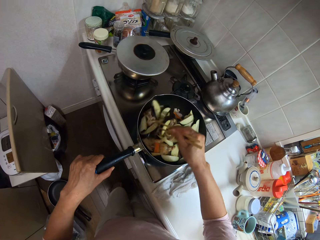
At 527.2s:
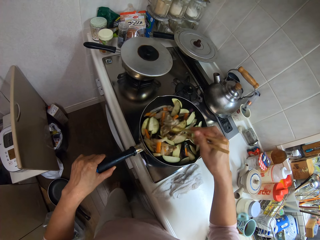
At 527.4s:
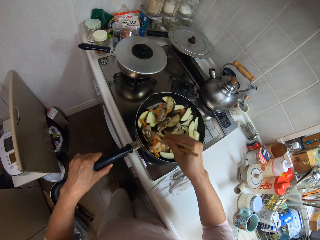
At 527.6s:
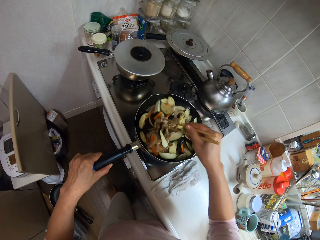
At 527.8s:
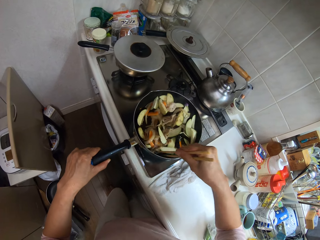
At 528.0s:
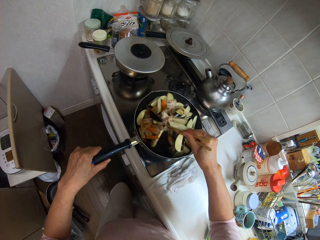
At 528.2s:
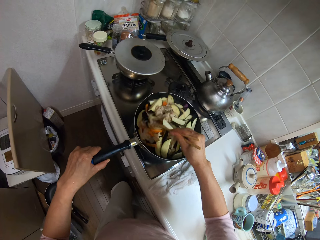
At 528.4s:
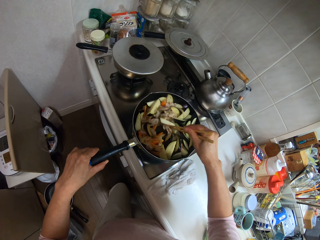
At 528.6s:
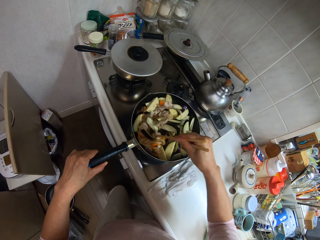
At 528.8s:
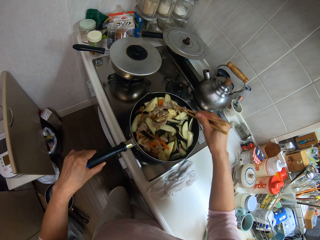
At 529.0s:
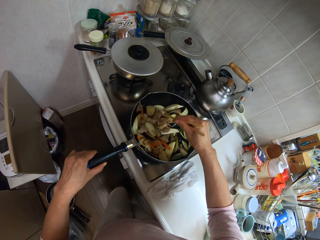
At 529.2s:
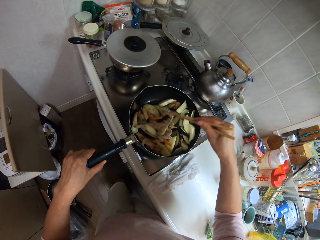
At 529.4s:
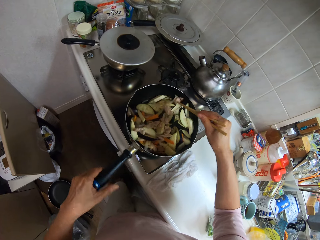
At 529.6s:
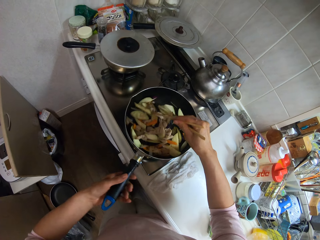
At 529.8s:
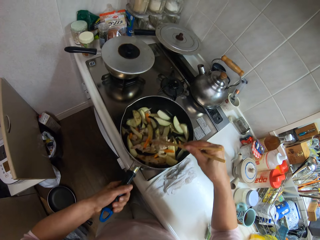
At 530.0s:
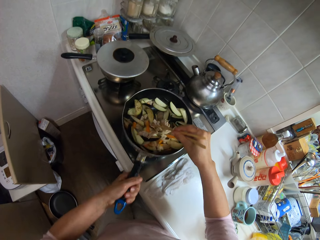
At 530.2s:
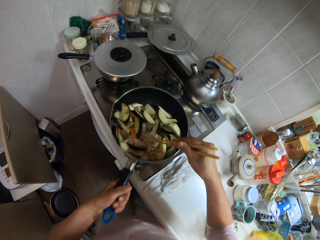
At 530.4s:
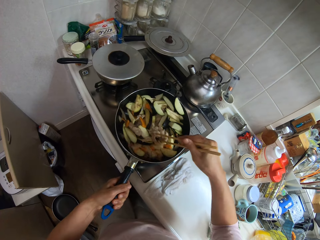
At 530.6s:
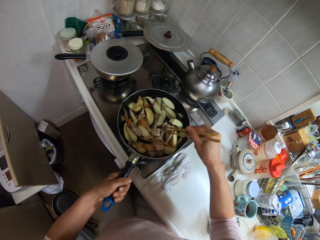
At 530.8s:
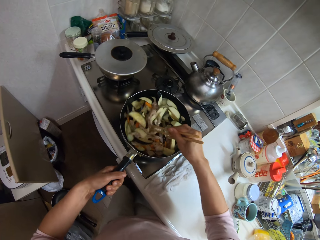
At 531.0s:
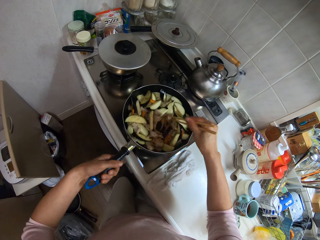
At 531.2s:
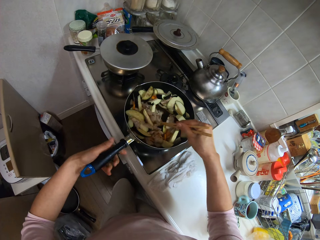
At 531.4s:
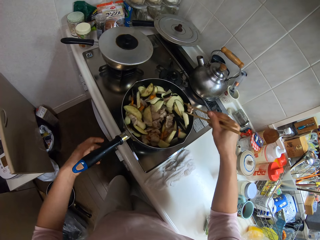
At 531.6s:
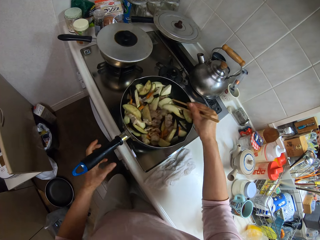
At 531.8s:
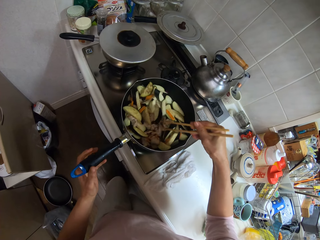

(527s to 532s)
The camera wearer lifts the frying pan. They shake the frying pan. They stir the food. They place the frying pan on the gas cooker. They stir the food. They let go of the frying pan handle.

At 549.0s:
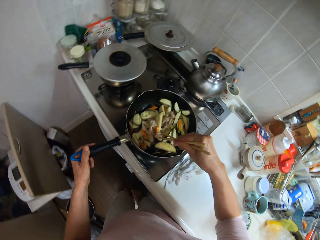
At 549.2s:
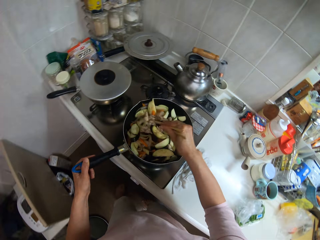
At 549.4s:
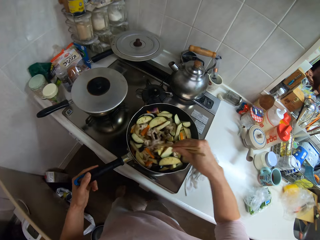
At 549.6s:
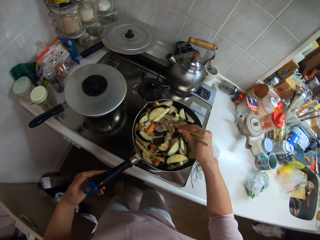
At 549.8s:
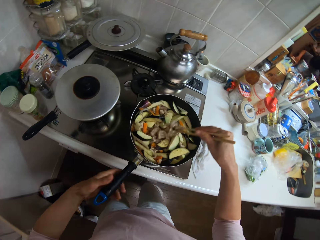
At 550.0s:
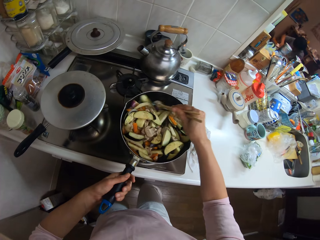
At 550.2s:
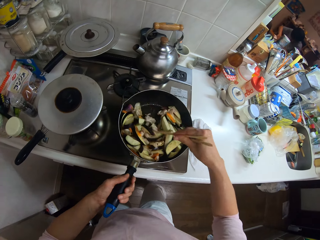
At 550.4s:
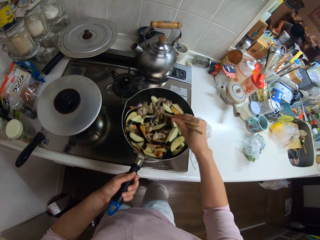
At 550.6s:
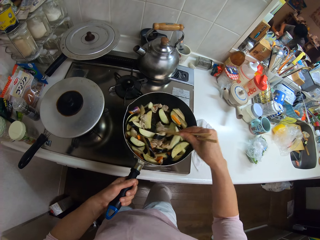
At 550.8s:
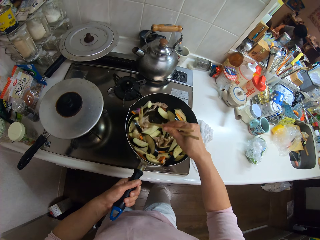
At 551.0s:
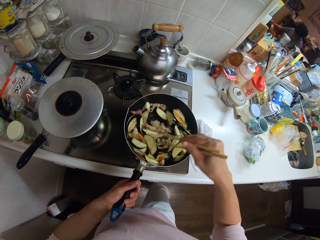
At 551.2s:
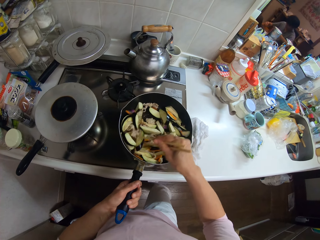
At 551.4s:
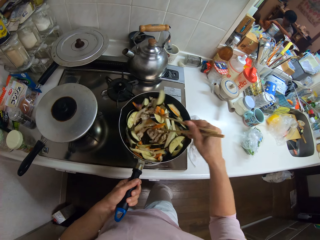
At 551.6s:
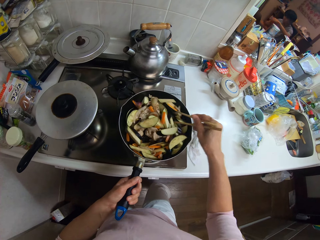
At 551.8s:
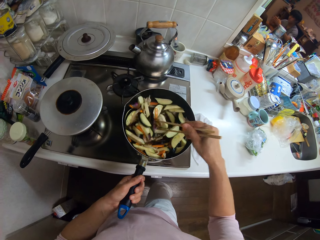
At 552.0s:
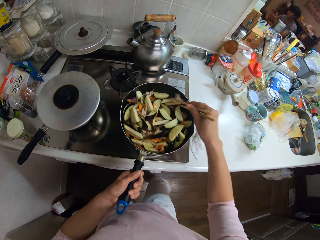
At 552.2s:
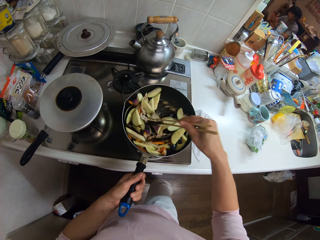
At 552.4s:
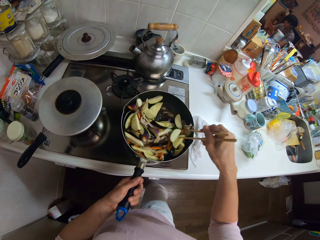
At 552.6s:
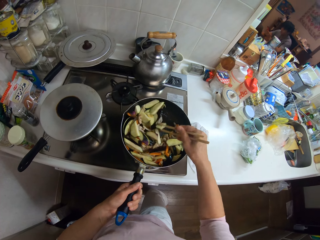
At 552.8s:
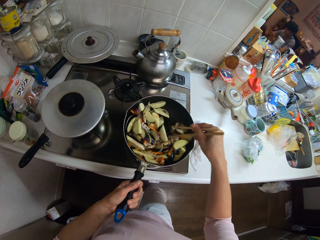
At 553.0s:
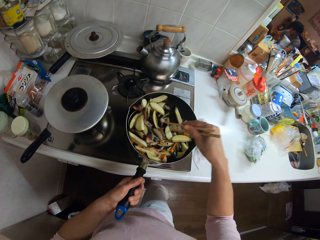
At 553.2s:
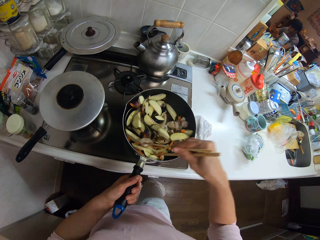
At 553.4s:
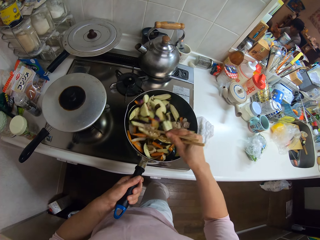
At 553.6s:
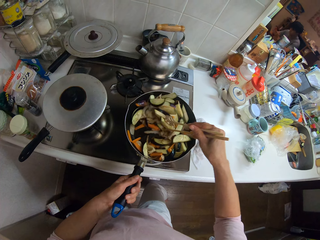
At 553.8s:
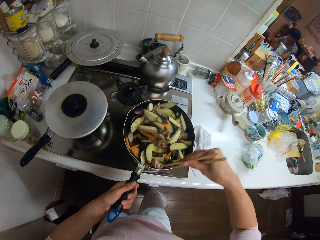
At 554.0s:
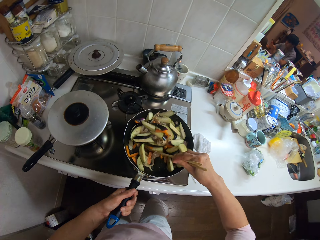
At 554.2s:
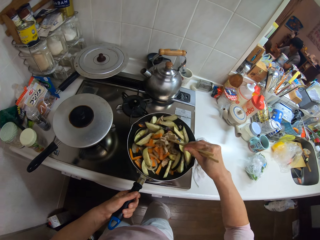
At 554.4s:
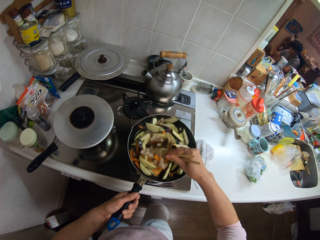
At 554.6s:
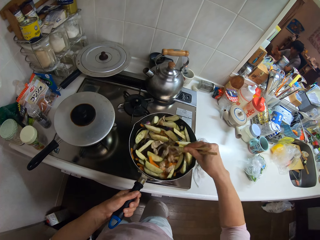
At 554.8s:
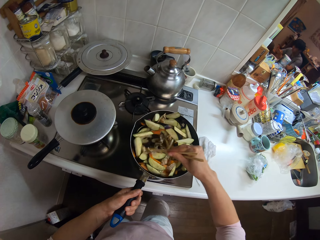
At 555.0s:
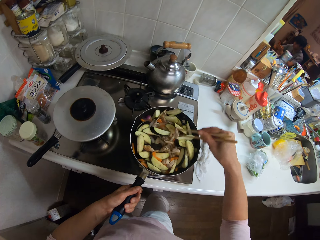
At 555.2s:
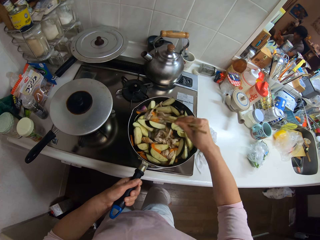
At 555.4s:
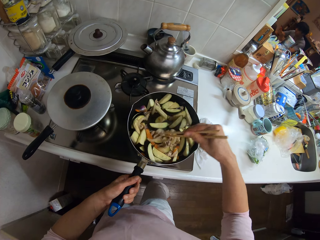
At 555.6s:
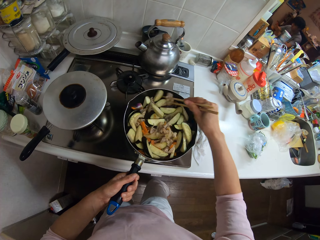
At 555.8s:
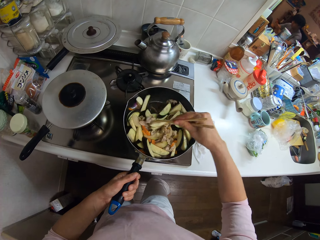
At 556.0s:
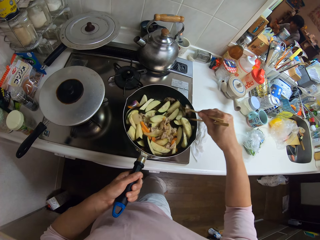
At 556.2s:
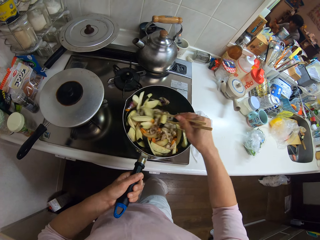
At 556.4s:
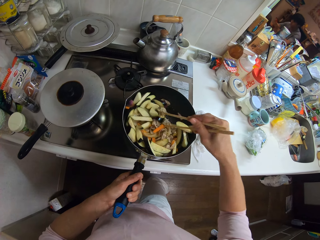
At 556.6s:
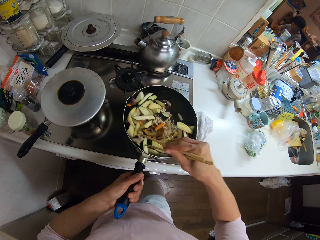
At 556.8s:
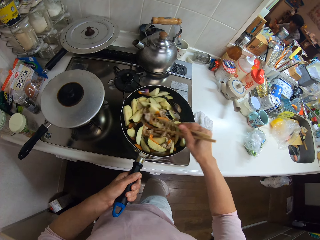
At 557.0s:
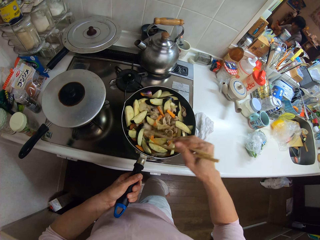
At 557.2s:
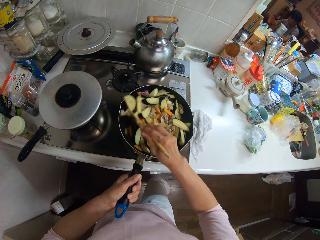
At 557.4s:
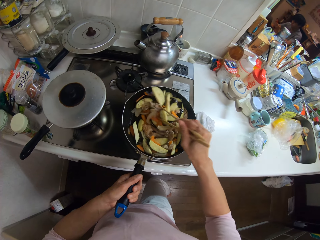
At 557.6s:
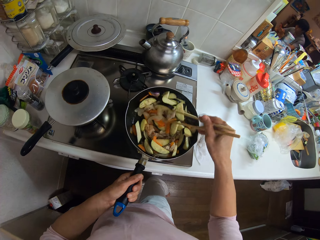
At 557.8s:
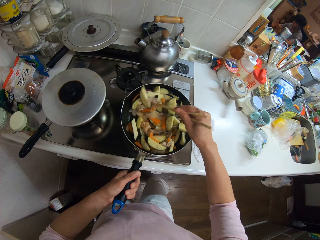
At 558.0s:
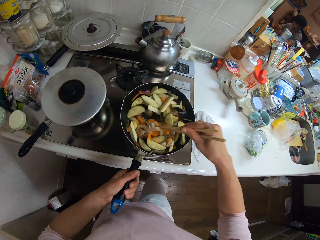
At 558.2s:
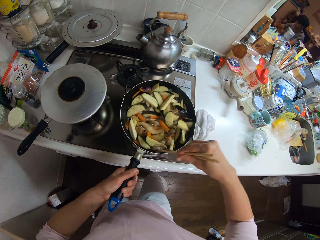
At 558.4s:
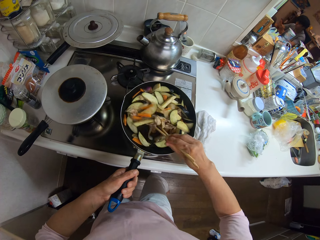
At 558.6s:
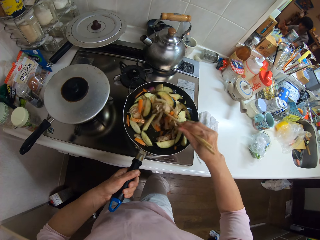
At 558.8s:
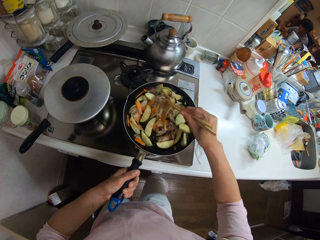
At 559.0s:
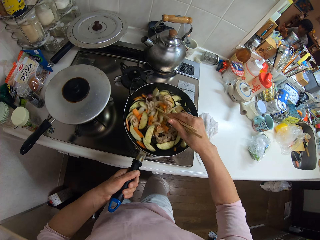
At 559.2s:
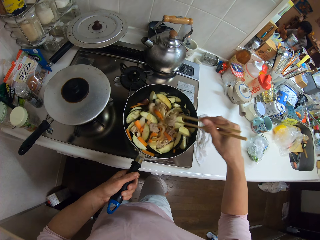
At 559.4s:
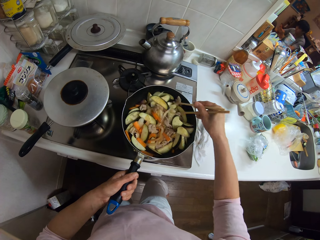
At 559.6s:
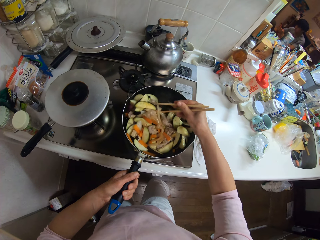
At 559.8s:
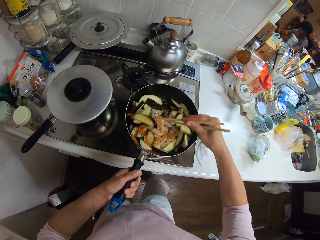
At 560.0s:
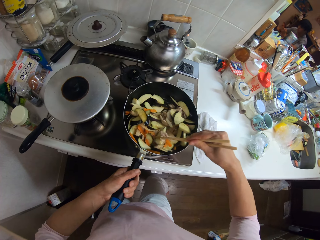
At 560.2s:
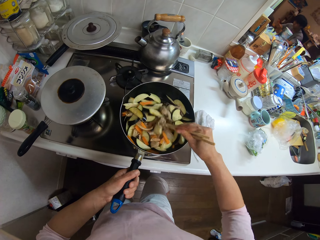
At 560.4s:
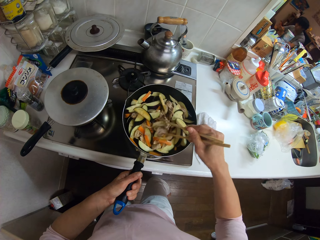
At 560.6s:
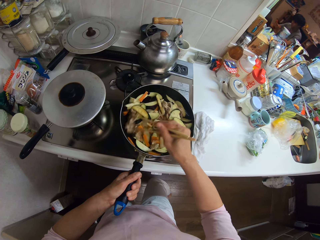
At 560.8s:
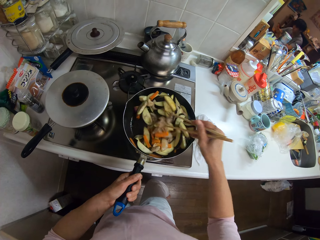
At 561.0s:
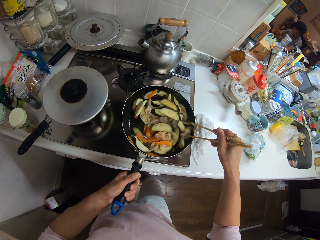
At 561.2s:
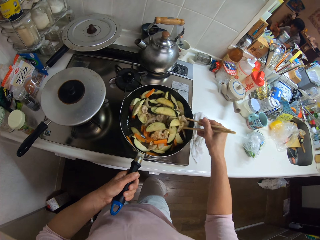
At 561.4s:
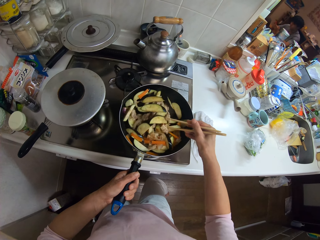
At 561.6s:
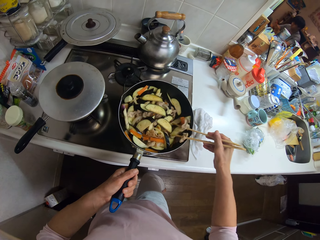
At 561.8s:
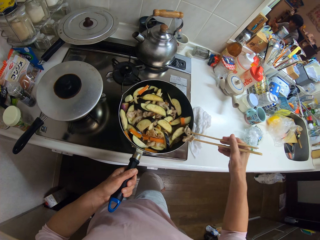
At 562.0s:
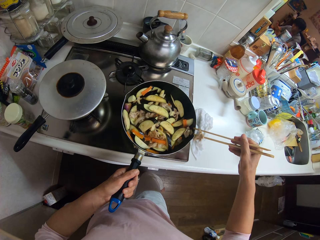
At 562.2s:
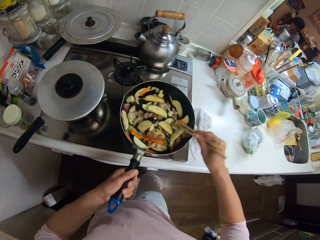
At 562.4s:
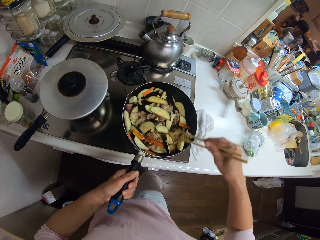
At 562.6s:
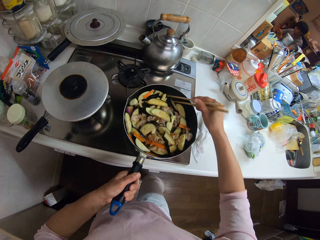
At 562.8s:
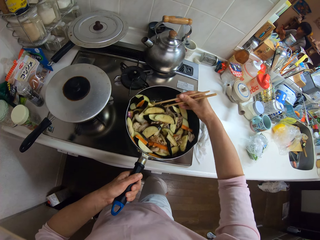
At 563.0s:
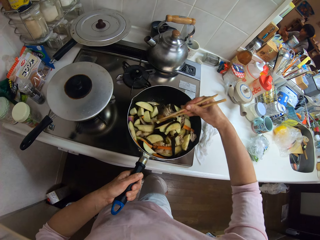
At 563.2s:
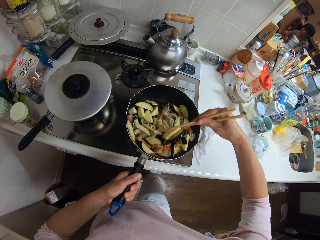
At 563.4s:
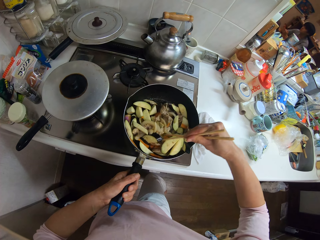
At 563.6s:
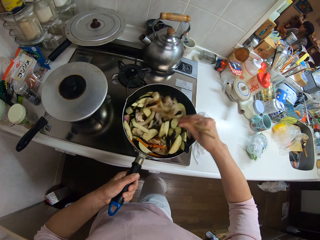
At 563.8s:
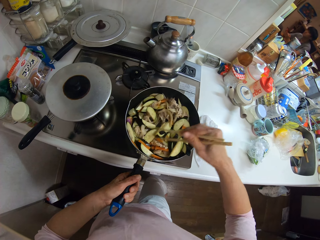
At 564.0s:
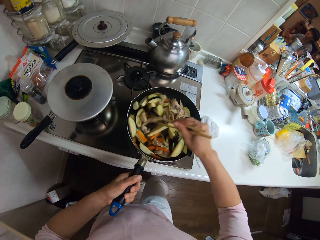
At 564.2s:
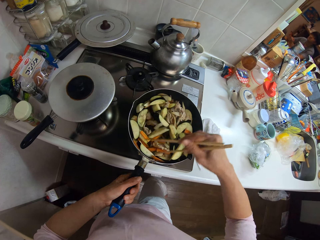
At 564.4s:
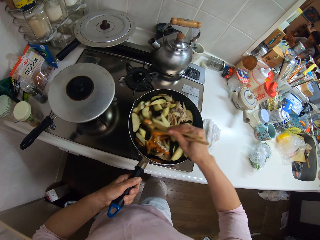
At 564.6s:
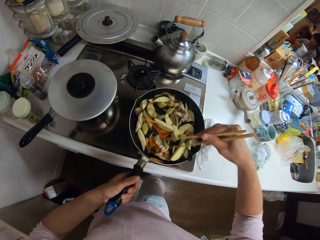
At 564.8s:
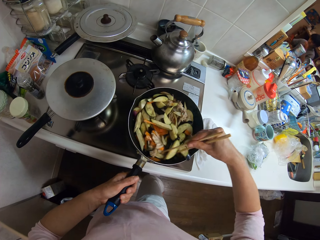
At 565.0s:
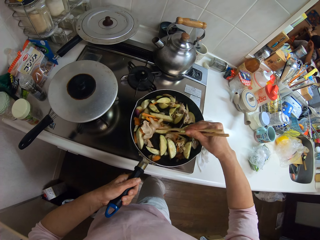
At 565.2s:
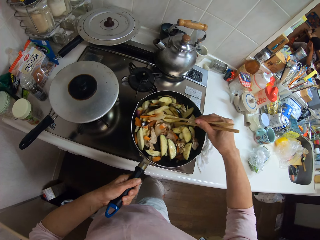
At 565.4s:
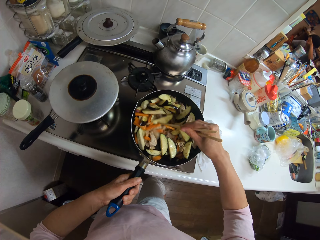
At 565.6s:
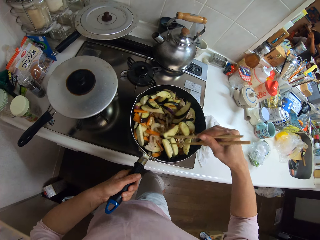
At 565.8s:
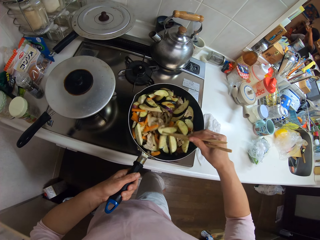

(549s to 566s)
A man wipes something. The camera wearer stirs the food. The man checks something.
